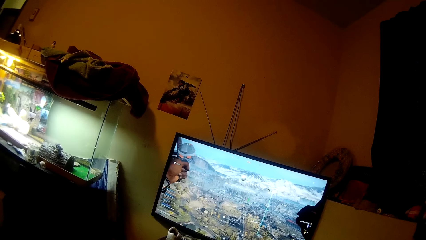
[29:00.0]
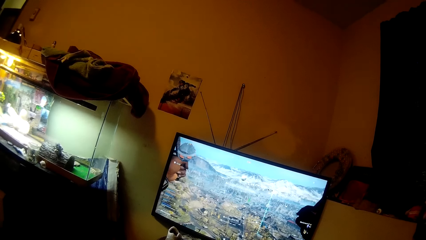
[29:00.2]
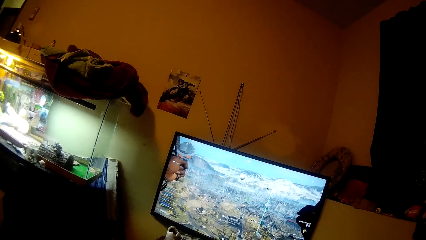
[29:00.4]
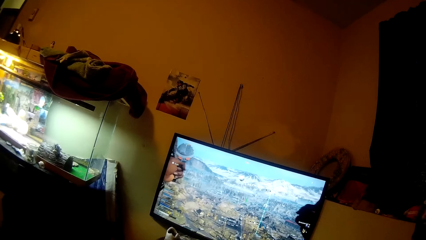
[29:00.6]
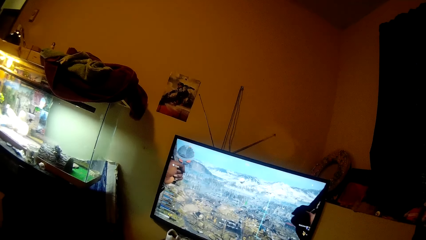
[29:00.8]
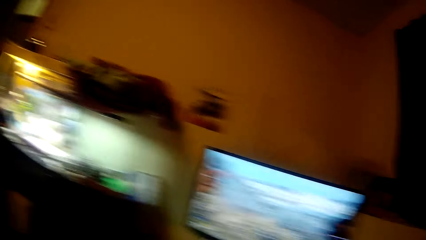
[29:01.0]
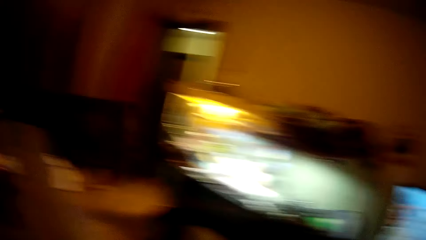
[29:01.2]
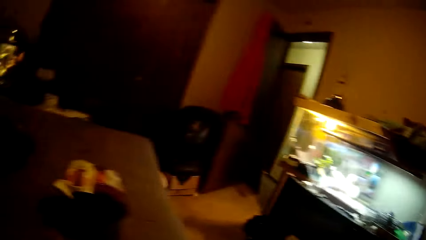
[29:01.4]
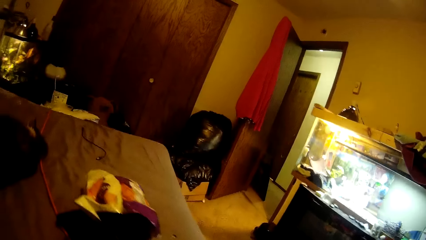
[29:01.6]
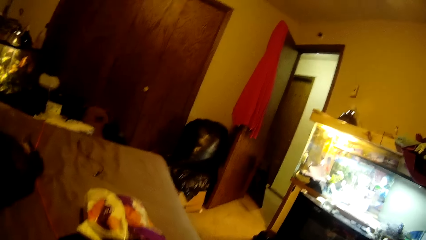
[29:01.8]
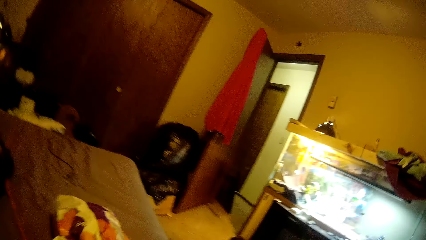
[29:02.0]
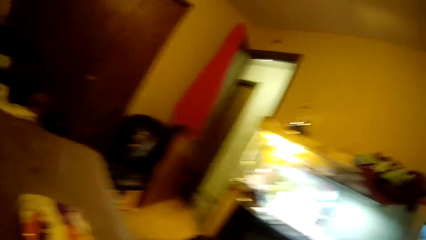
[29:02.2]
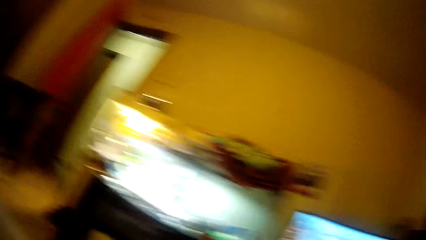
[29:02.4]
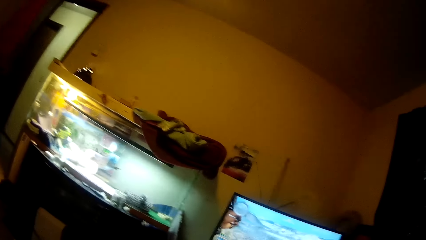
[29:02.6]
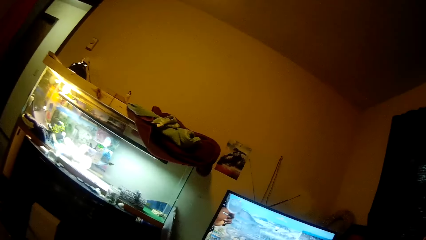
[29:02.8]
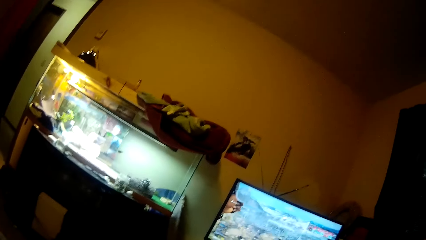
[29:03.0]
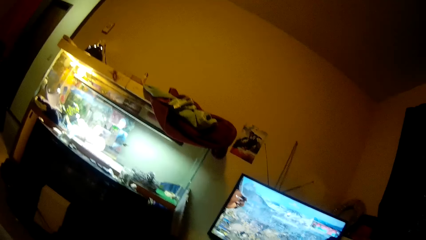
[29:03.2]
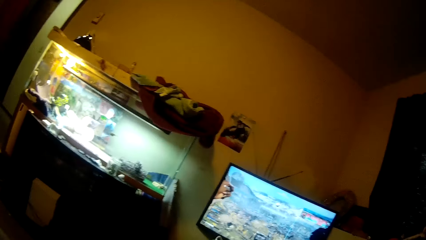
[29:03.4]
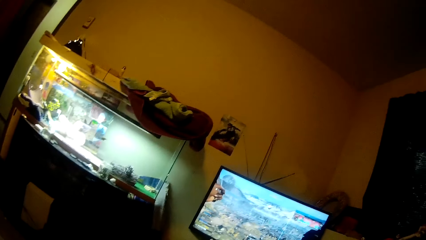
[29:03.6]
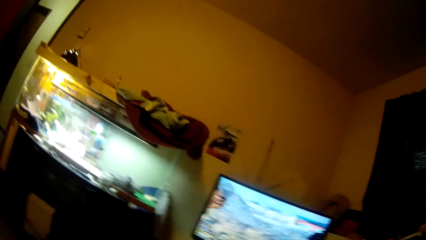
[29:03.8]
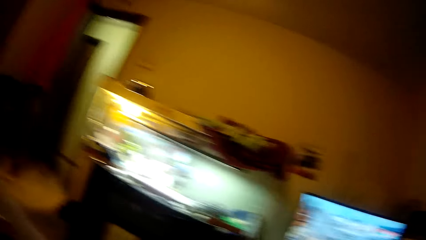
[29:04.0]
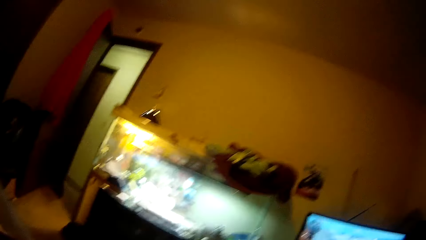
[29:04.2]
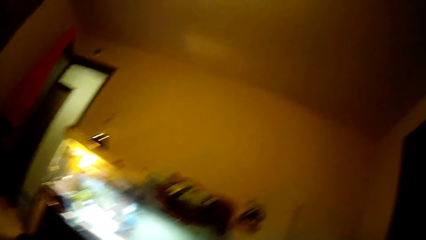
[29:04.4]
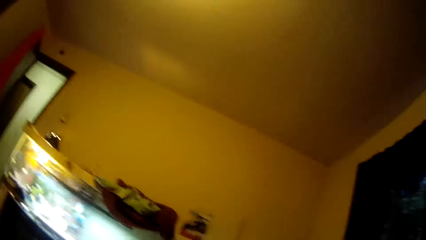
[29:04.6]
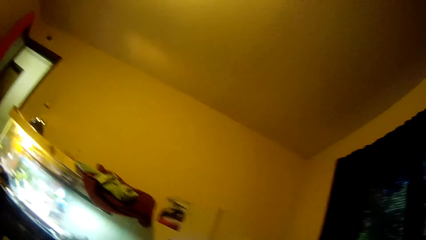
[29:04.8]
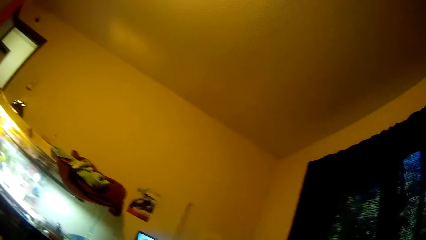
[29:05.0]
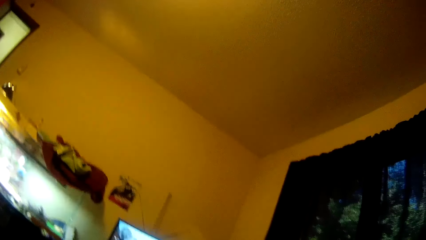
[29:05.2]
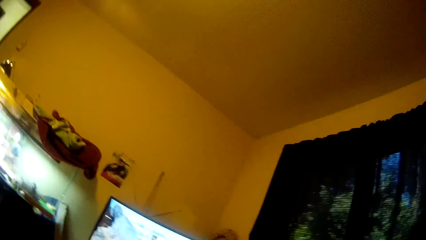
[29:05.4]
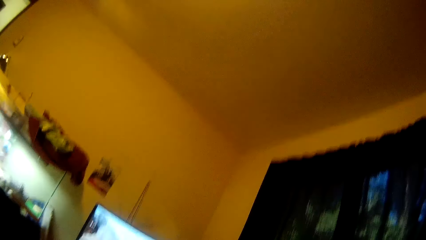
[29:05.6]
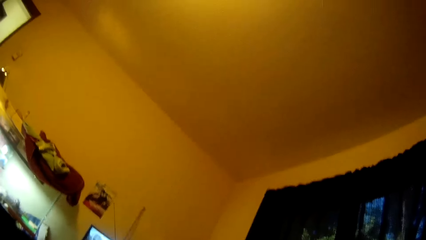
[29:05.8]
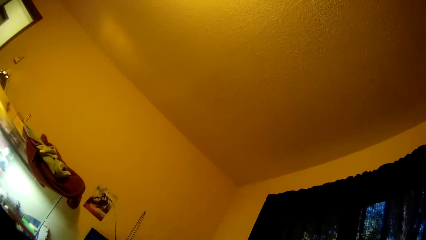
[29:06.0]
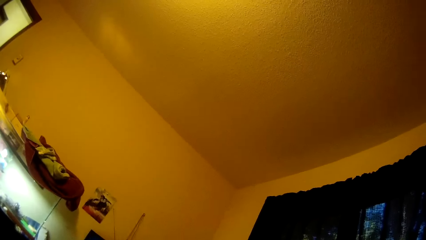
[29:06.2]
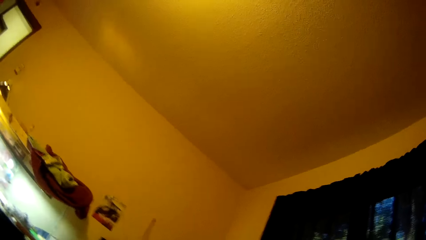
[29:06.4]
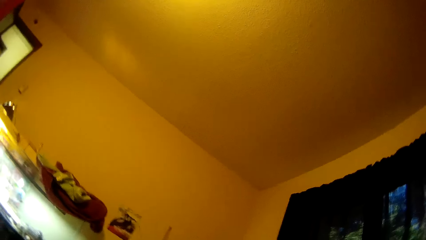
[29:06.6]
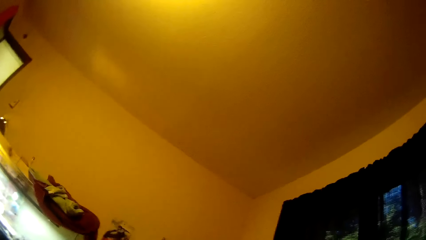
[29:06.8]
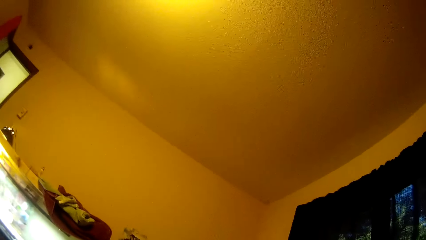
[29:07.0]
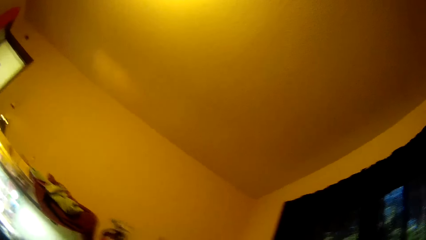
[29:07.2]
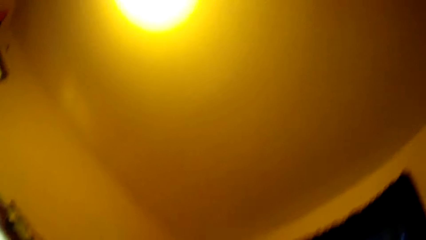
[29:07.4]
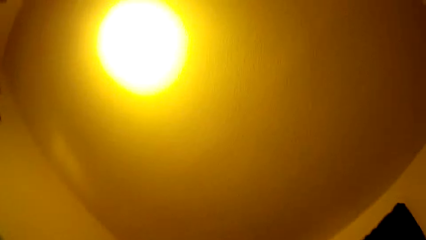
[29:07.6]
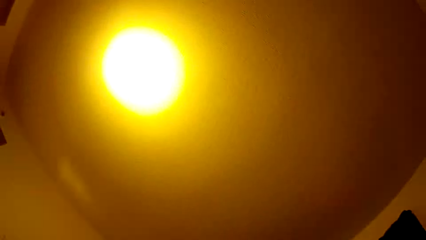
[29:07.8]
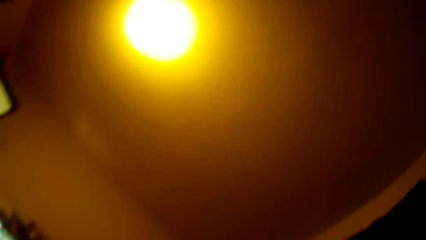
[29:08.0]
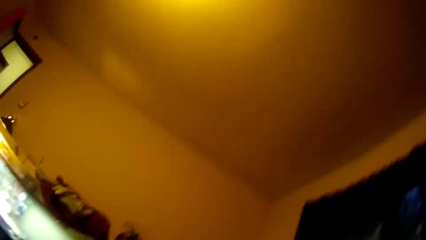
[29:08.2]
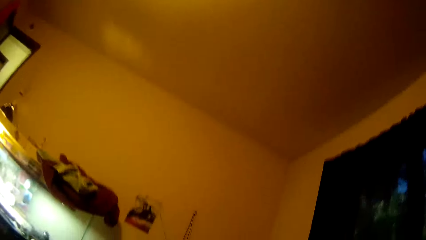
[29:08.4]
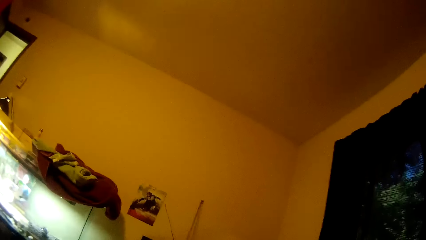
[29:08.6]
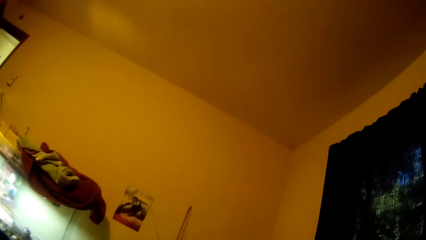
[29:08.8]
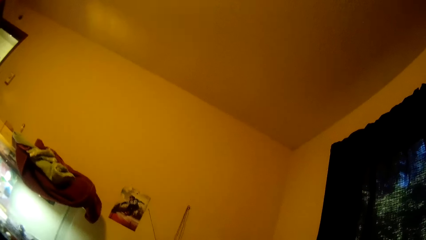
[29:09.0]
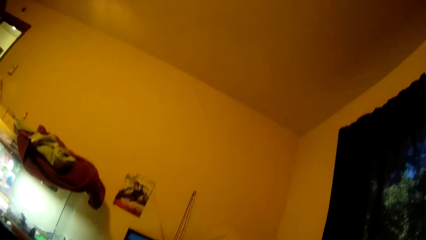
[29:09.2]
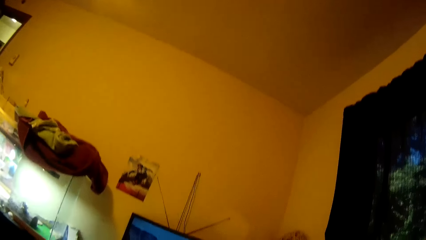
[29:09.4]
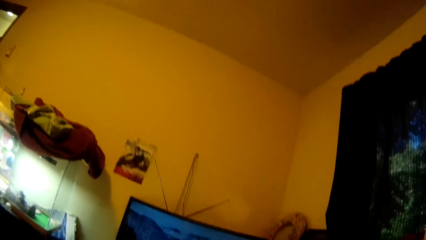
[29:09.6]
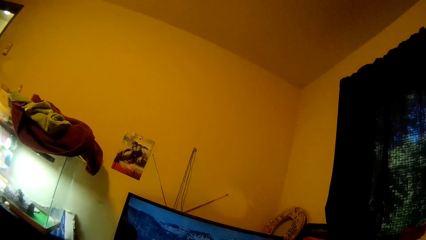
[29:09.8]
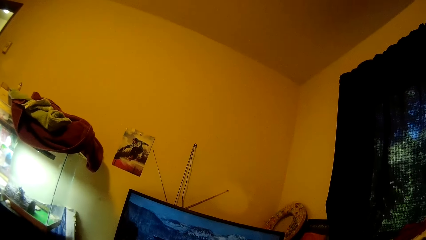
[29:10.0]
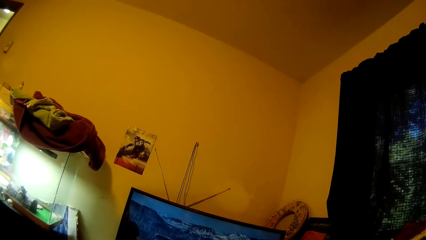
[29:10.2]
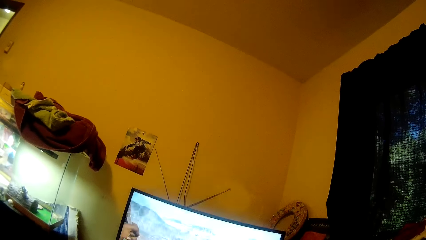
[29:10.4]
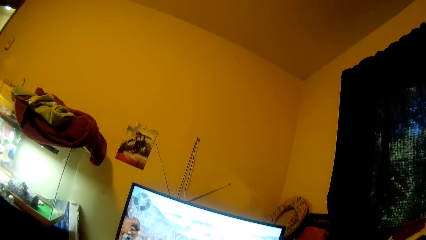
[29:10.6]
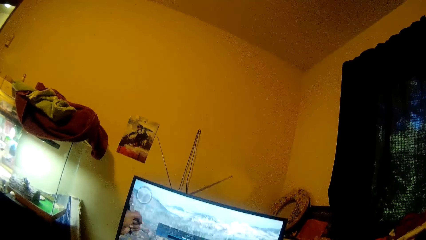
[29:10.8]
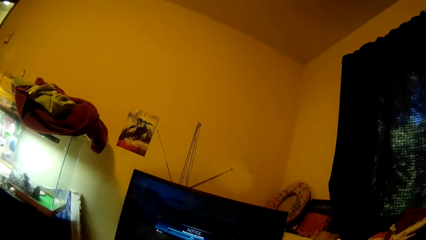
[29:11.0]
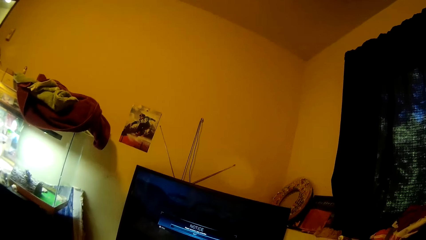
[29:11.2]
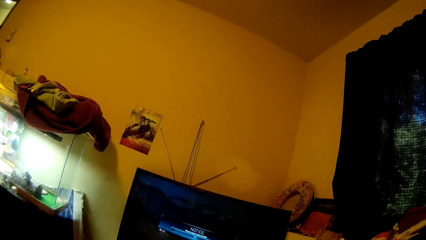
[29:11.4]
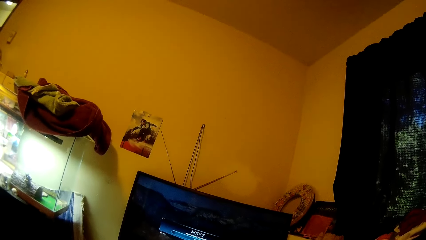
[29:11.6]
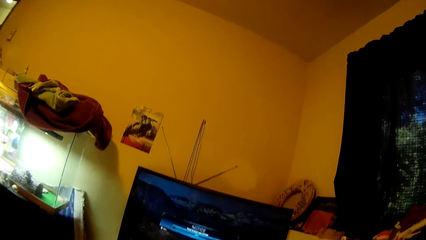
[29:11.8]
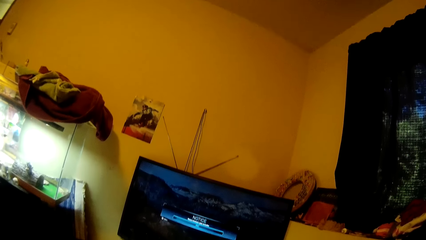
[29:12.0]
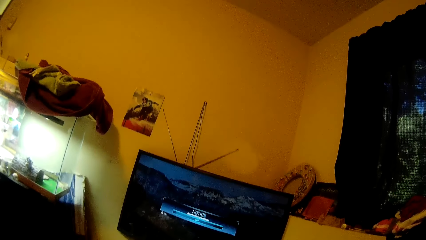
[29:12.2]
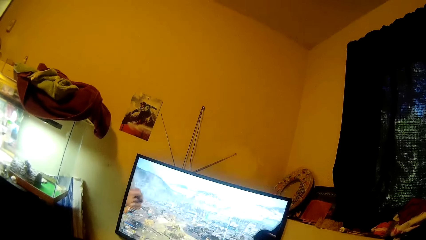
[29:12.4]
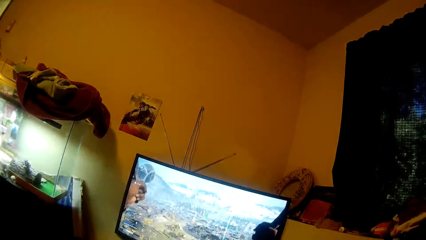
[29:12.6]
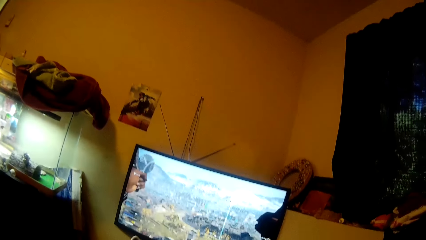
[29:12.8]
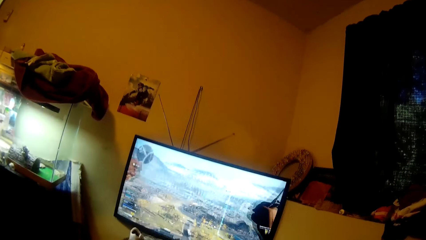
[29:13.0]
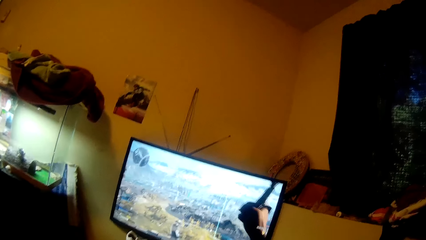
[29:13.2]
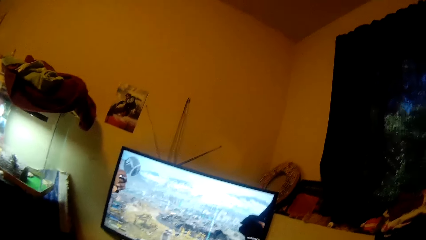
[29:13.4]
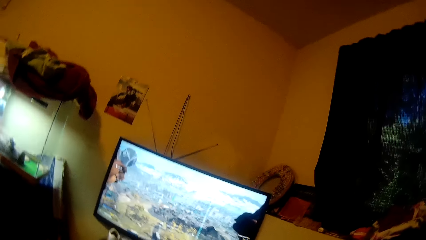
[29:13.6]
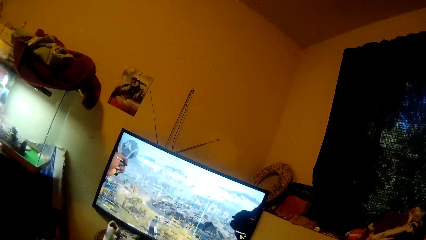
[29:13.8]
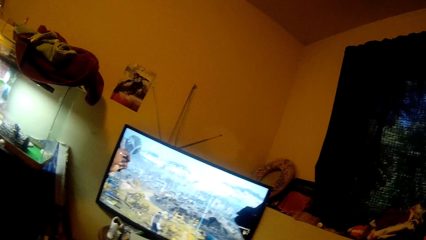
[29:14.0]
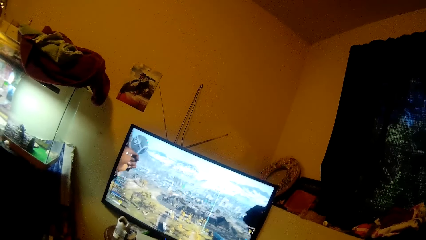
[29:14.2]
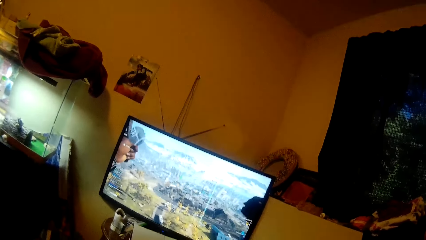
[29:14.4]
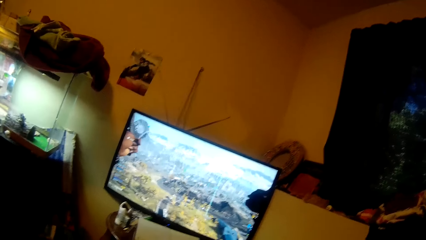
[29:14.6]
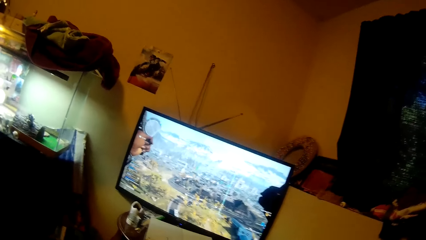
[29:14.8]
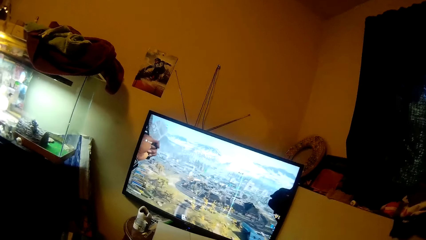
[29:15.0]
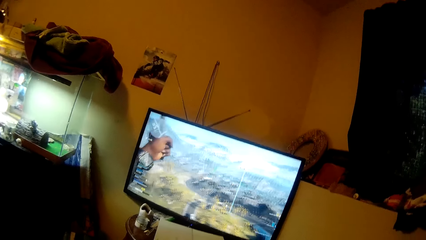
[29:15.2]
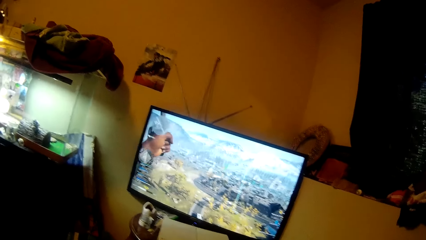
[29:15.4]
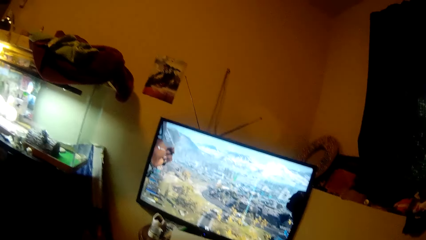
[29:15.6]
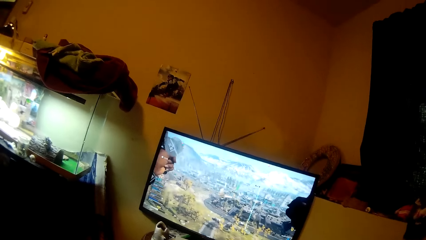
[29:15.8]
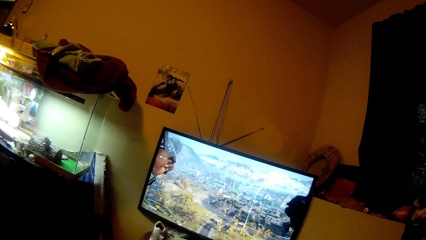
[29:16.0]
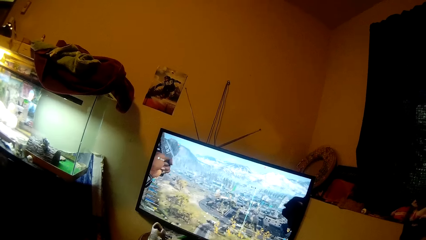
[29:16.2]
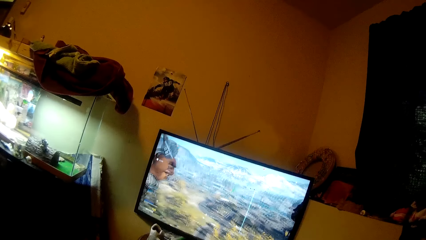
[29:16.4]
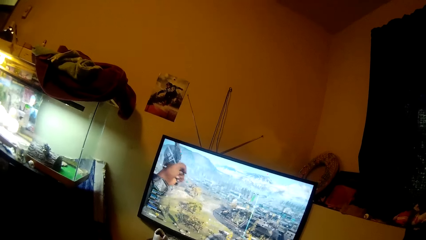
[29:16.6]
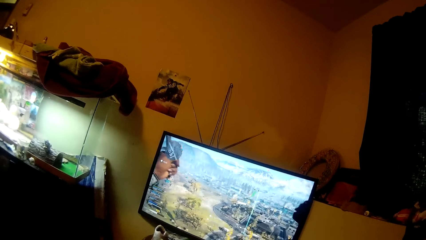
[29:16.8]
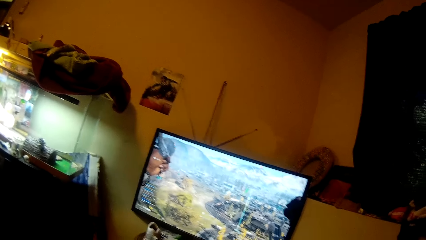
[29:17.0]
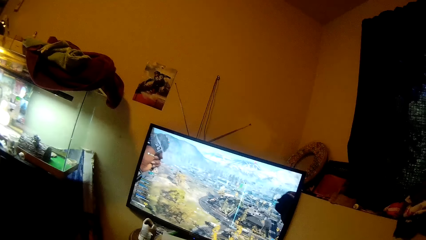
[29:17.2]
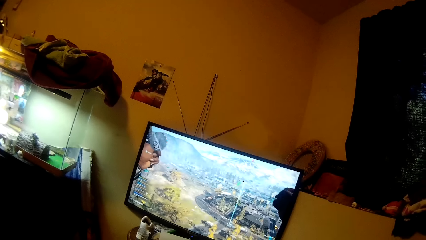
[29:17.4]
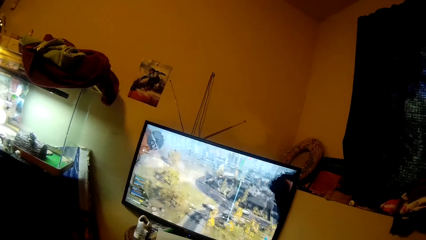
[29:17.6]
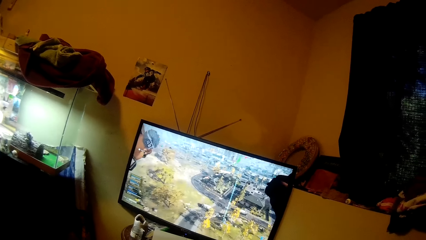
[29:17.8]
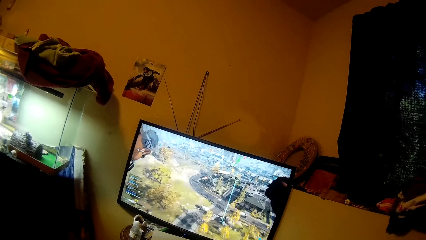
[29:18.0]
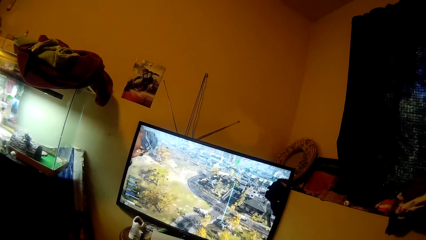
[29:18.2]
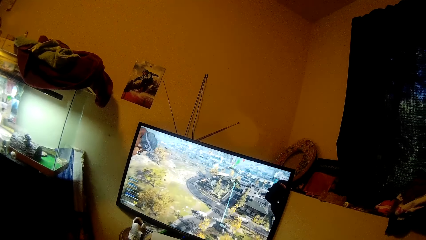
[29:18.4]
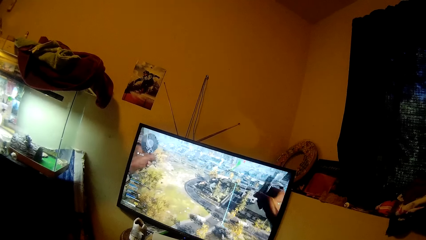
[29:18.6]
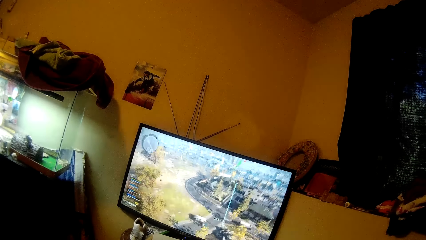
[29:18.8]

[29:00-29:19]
The camera wearer looks around the room. She picks chips from the packet of chips on the bed with her left hand. She shuts down the game. She plays the video game in the room with the controller in her hands. She switches on the game.
